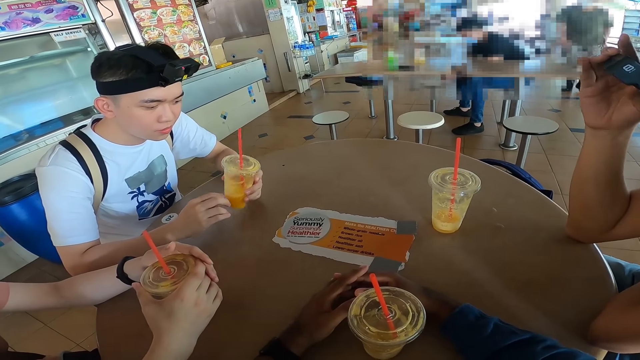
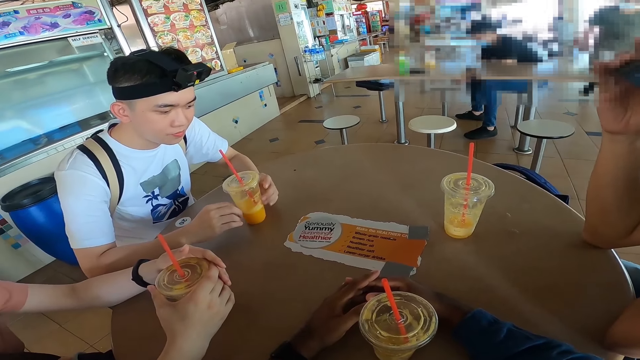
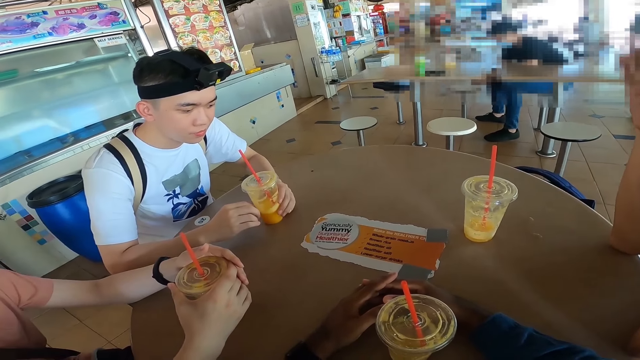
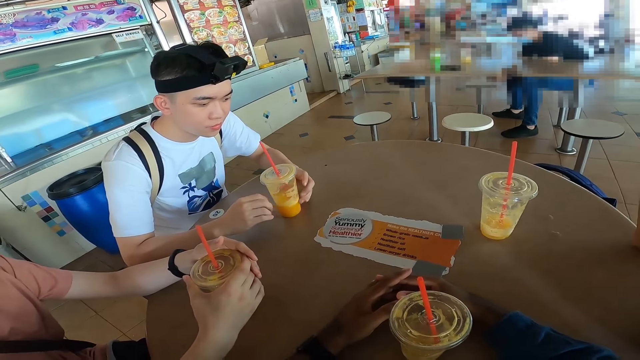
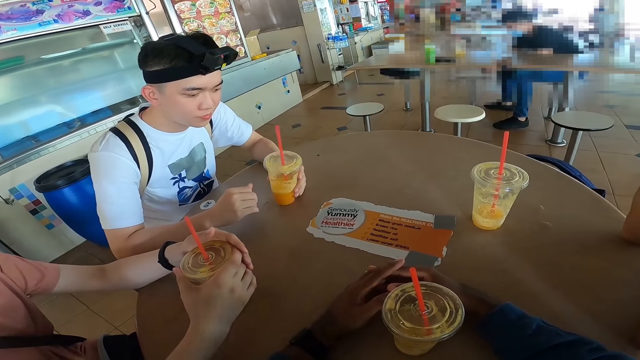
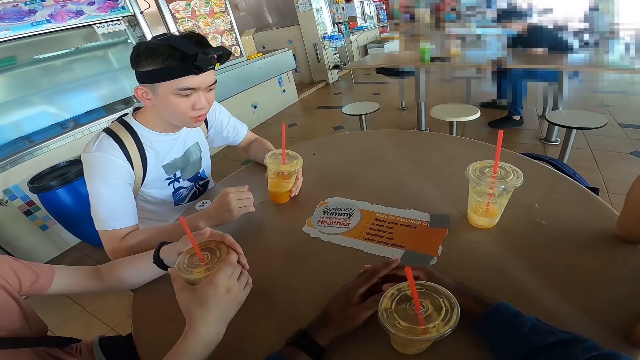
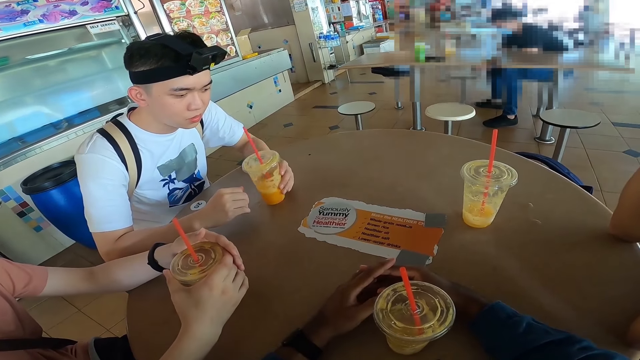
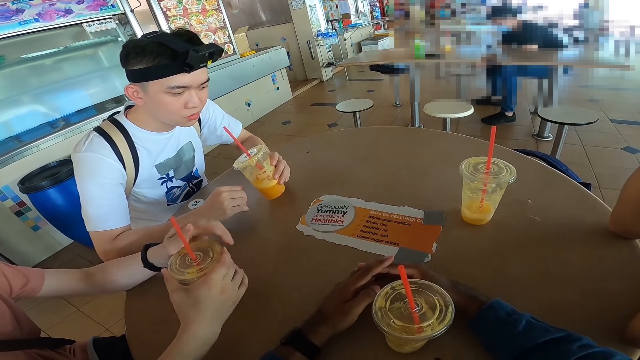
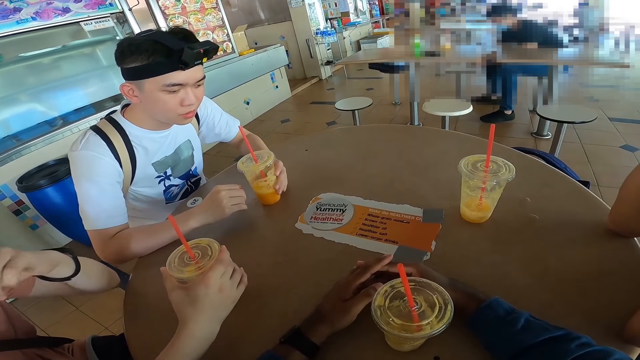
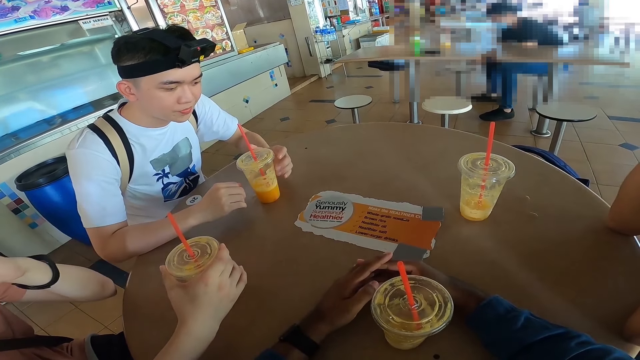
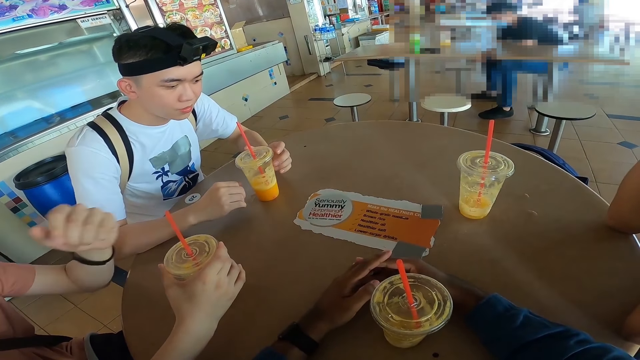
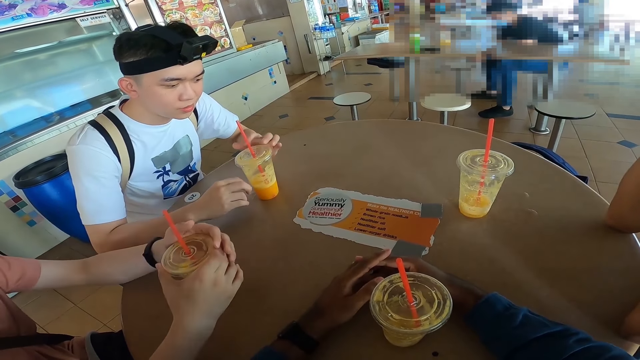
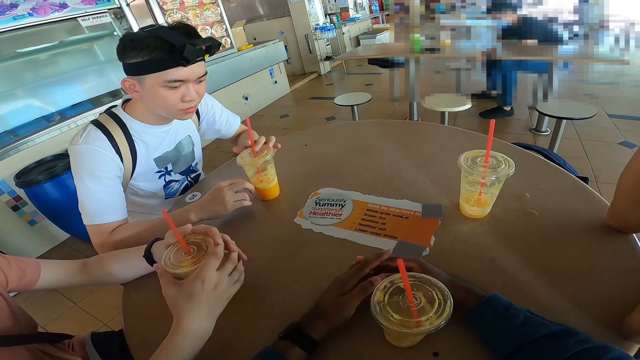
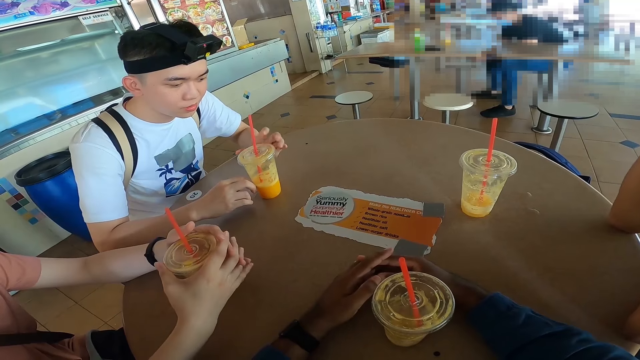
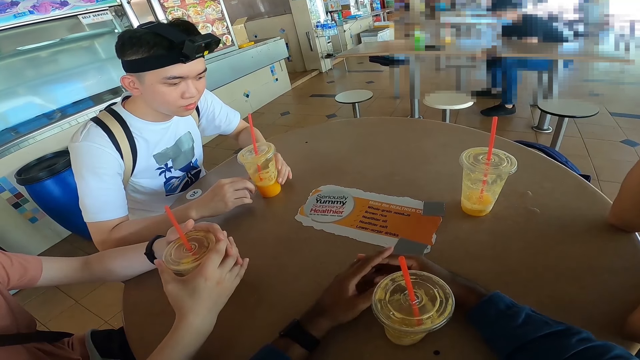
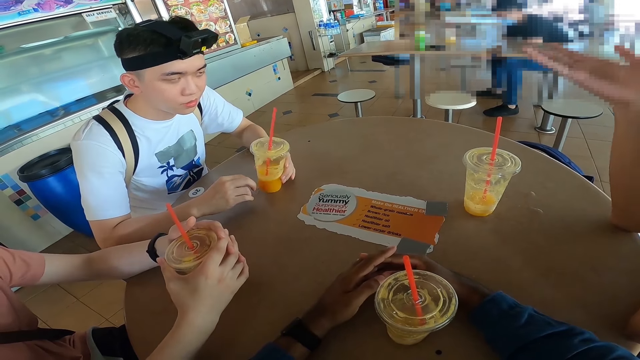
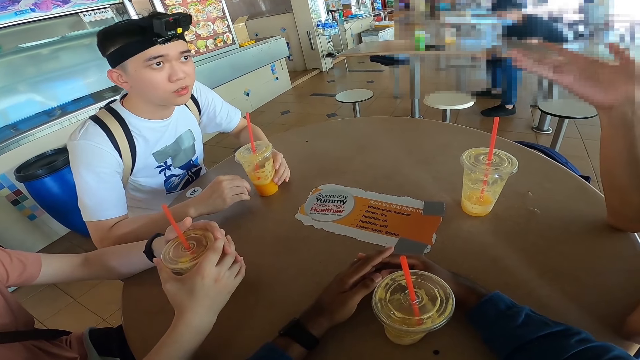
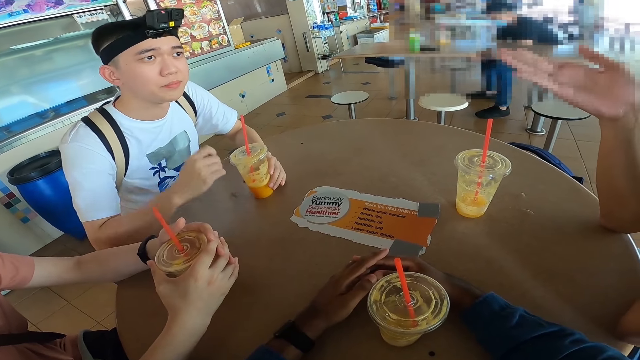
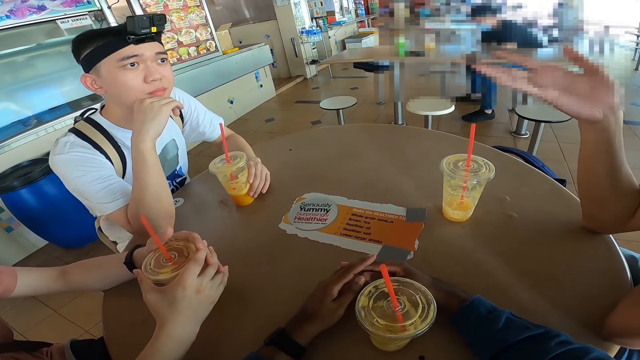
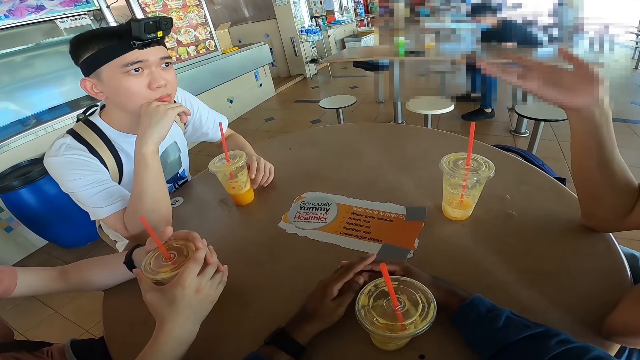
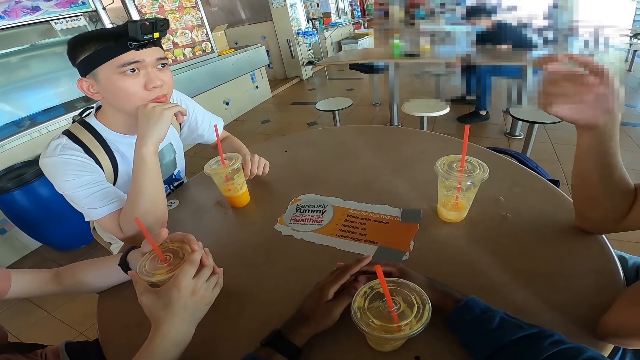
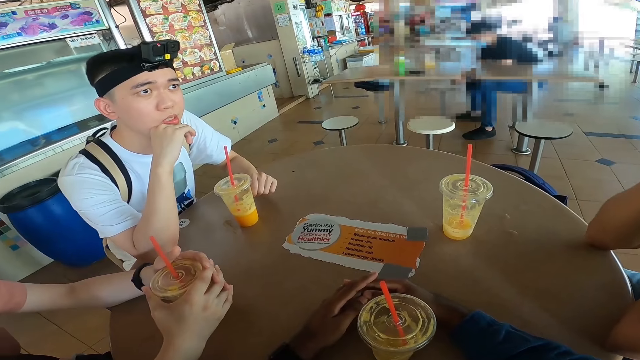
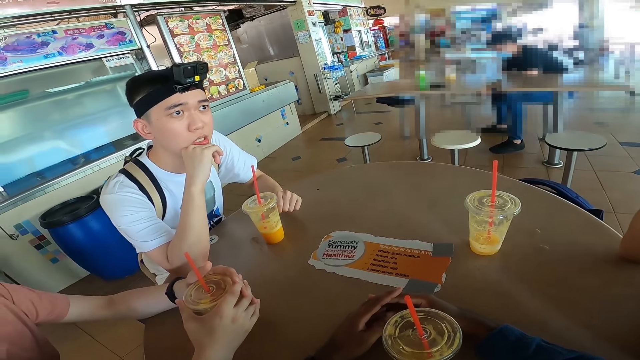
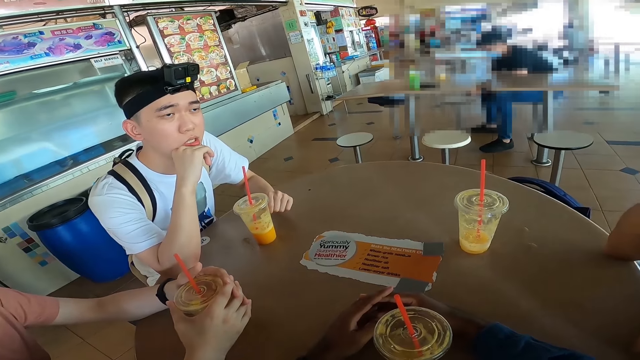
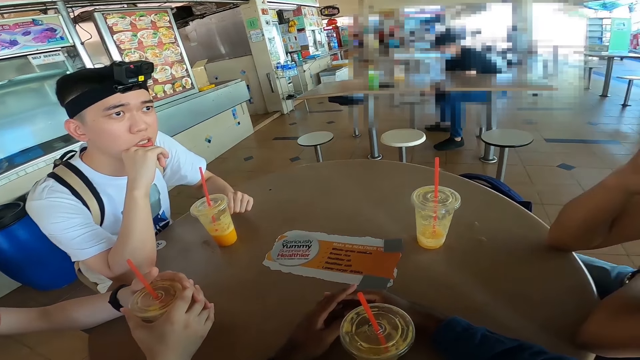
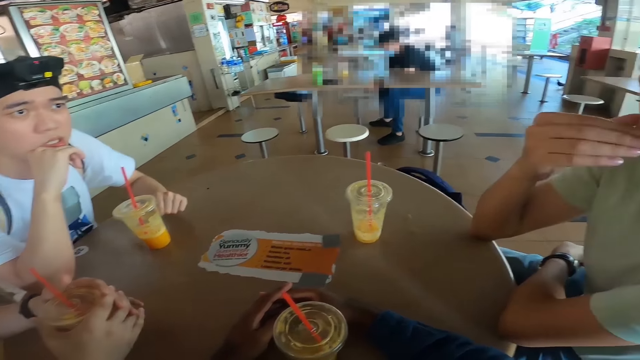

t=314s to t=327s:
A man interacts with another man.

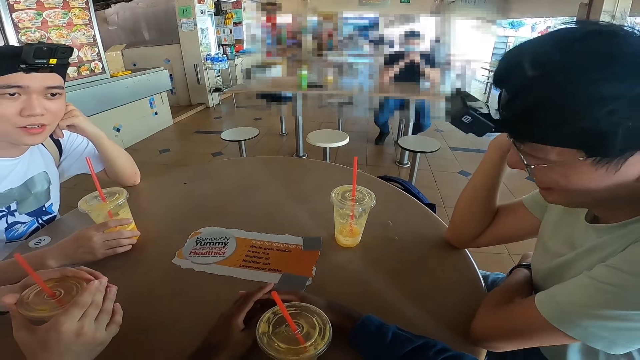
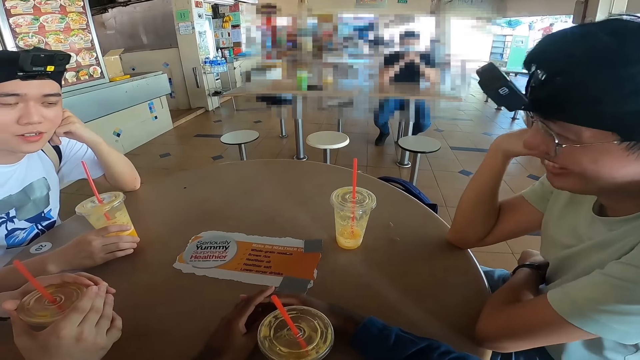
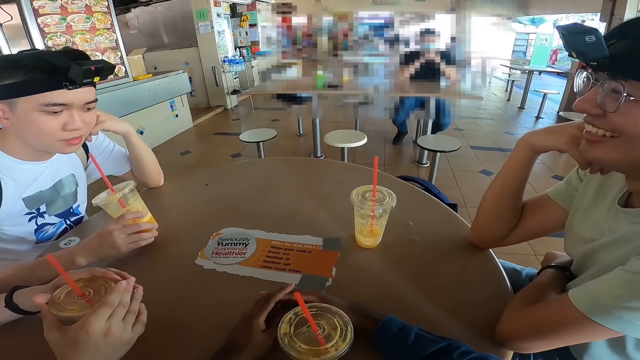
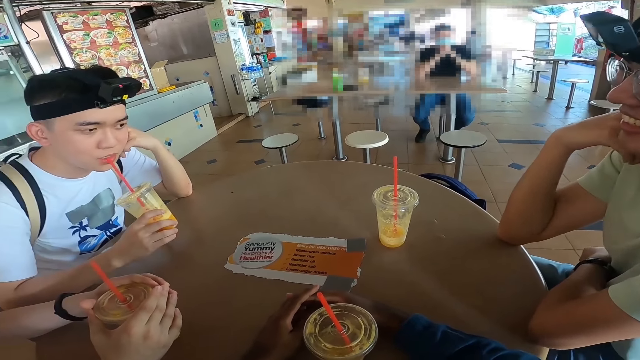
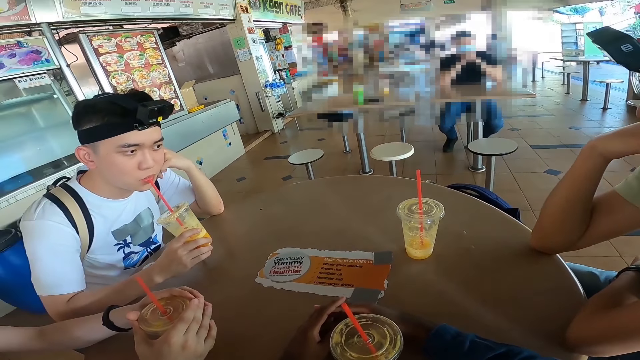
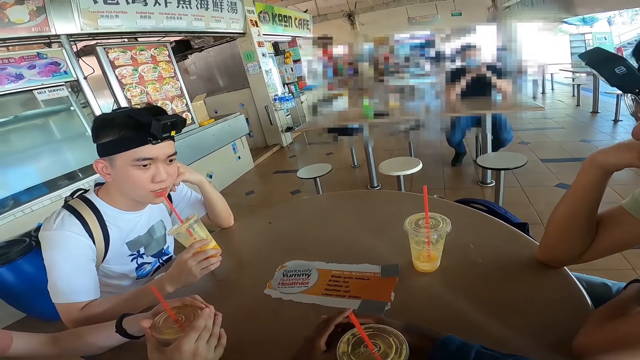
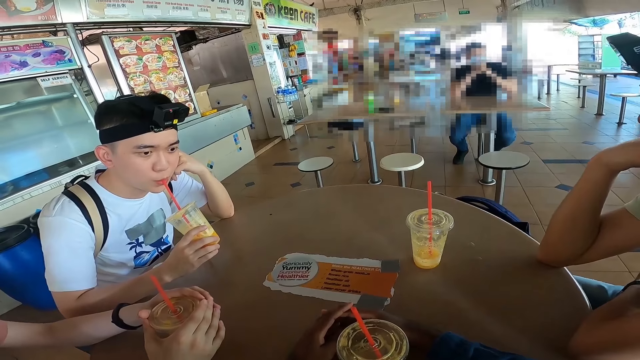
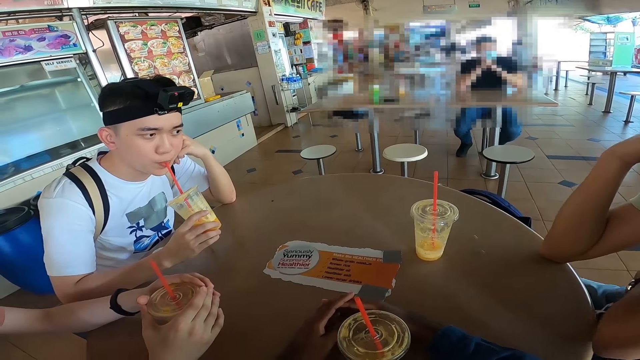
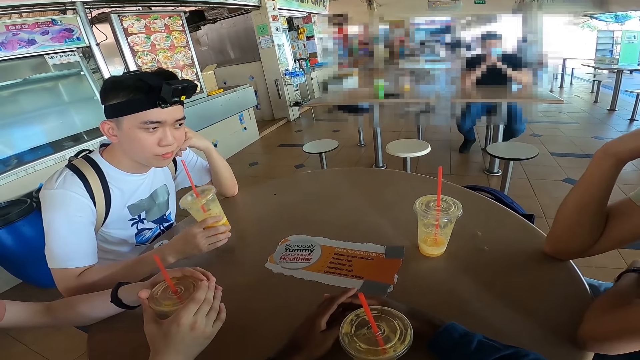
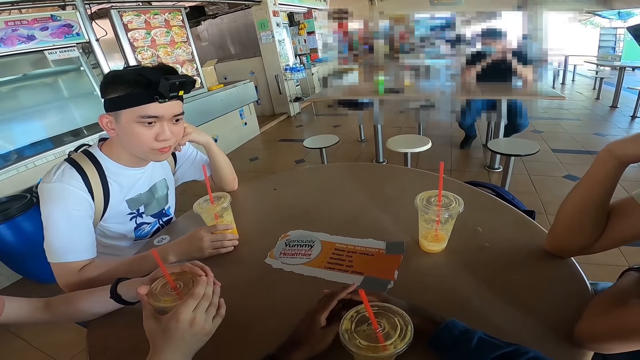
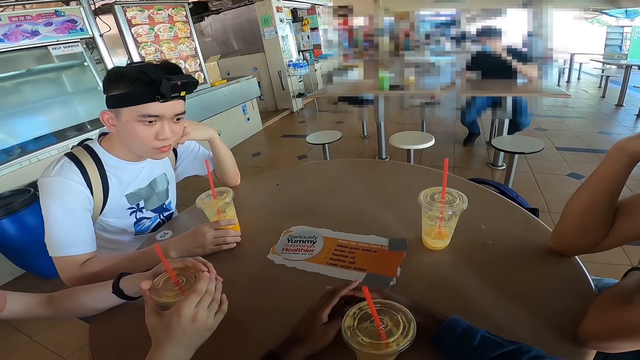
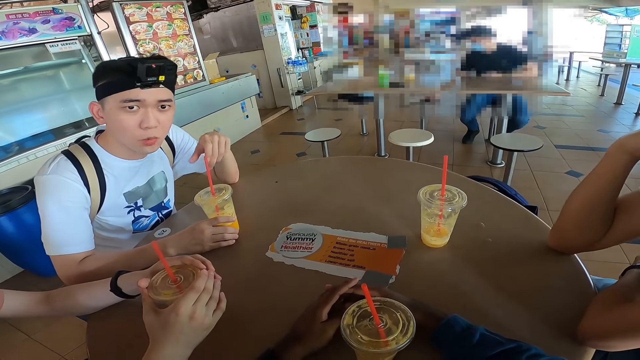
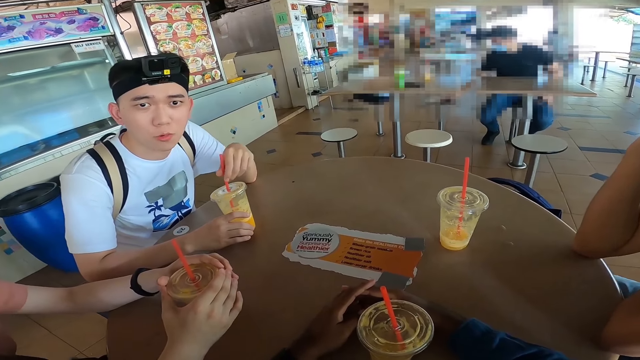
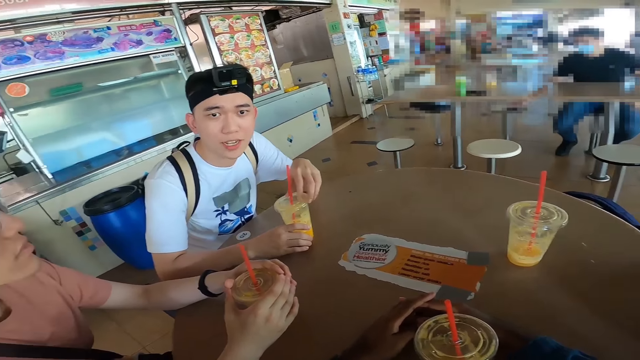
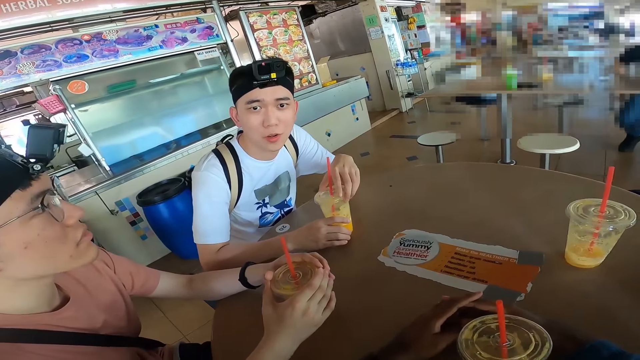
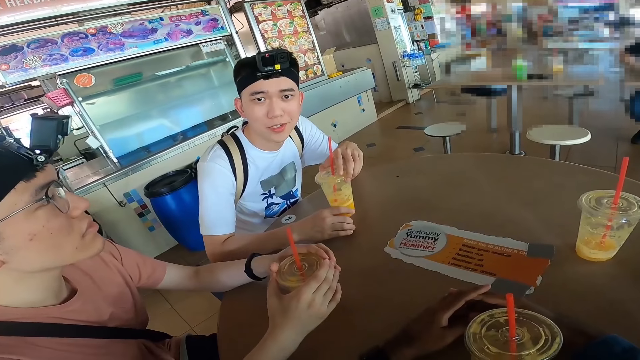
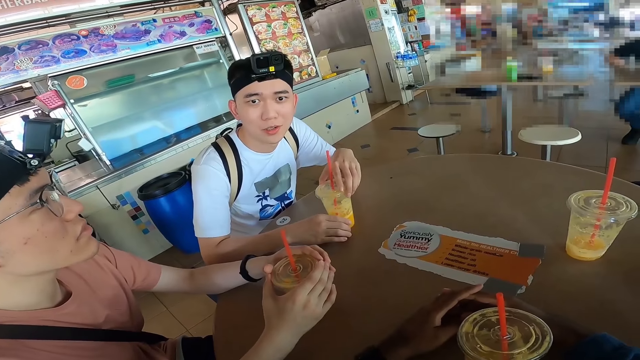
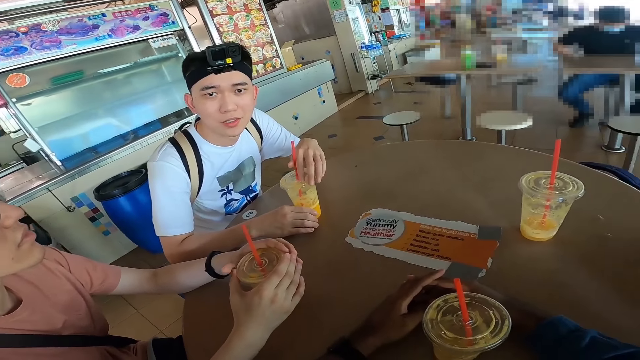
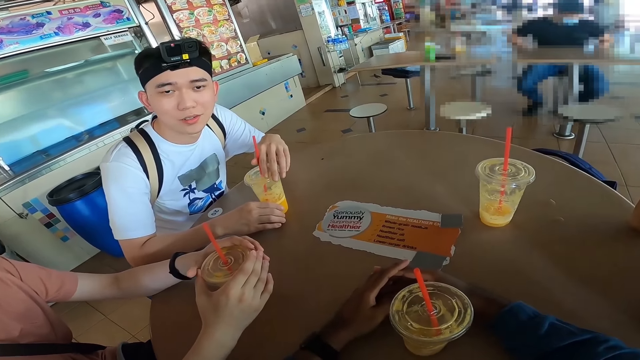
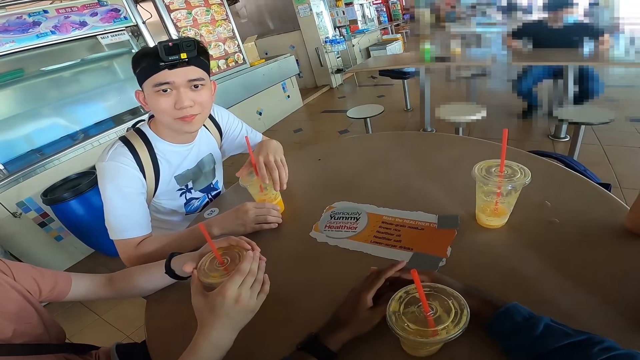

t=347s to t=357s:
A man drinks fruit juice. The man interacts with the camera wearer and another man.
